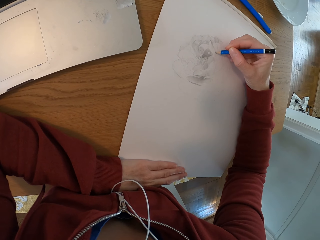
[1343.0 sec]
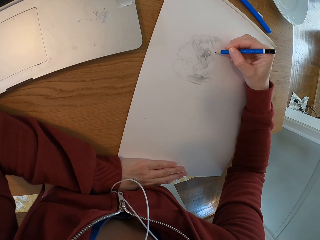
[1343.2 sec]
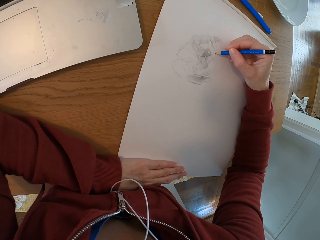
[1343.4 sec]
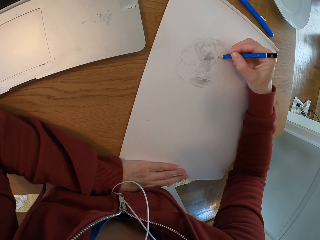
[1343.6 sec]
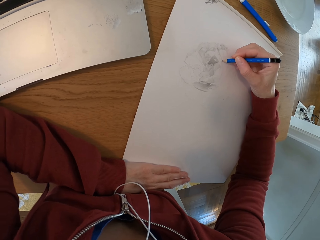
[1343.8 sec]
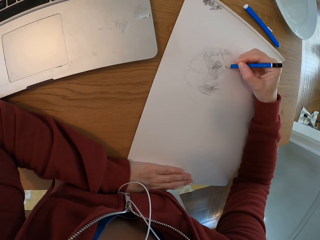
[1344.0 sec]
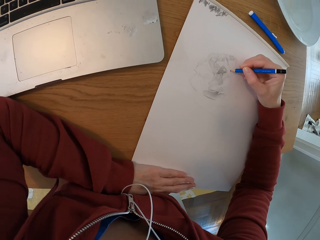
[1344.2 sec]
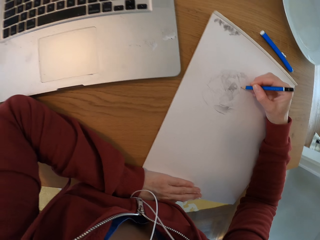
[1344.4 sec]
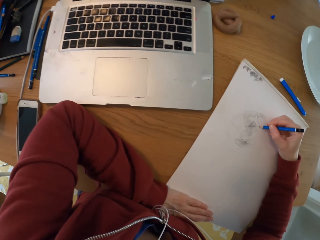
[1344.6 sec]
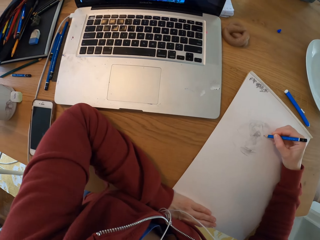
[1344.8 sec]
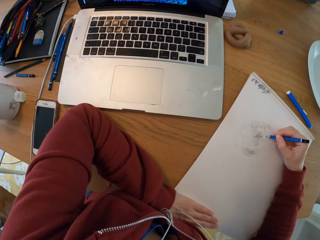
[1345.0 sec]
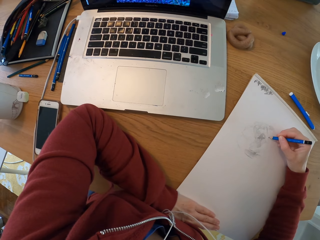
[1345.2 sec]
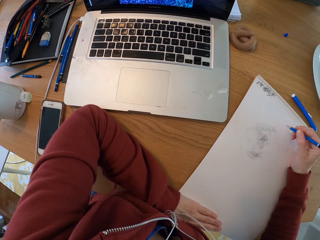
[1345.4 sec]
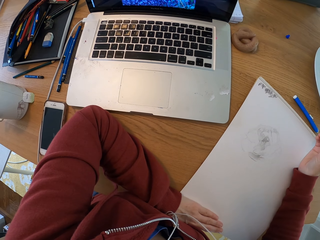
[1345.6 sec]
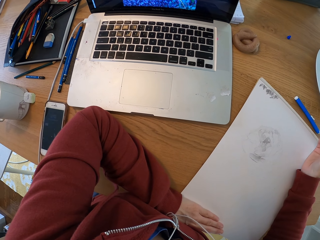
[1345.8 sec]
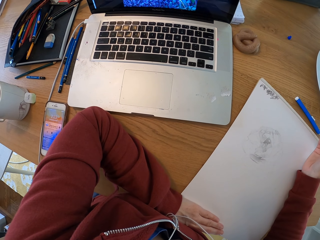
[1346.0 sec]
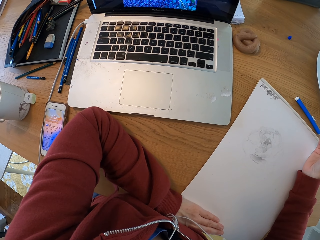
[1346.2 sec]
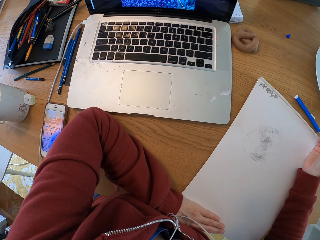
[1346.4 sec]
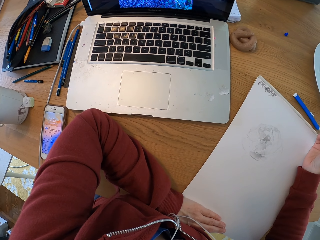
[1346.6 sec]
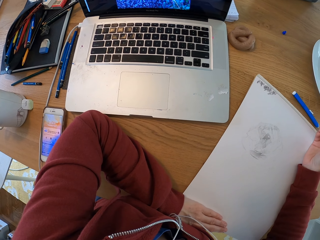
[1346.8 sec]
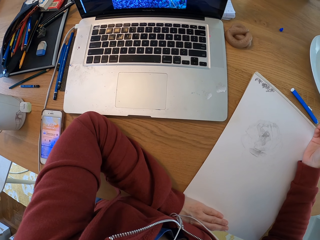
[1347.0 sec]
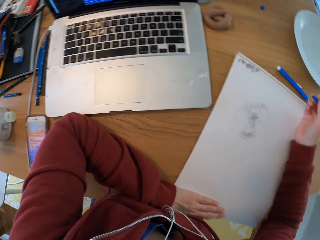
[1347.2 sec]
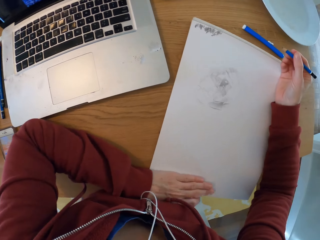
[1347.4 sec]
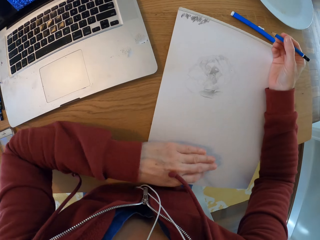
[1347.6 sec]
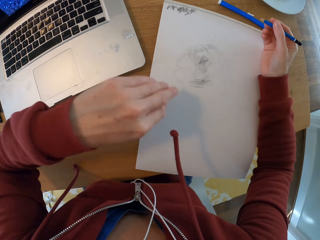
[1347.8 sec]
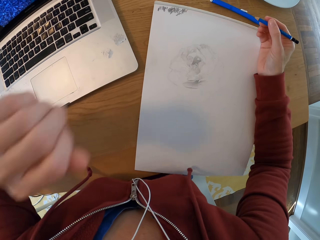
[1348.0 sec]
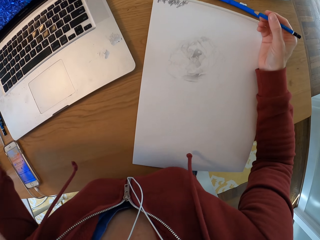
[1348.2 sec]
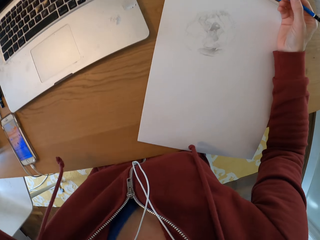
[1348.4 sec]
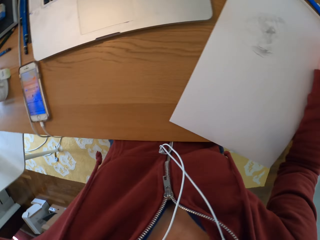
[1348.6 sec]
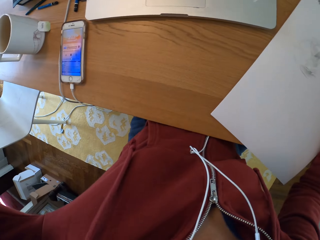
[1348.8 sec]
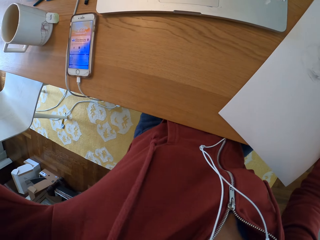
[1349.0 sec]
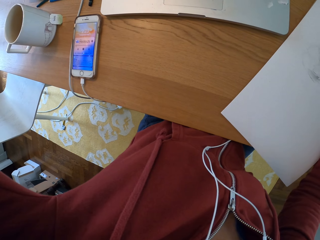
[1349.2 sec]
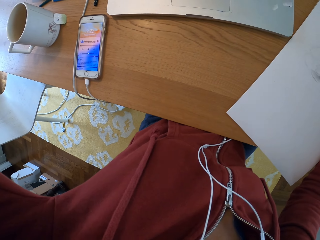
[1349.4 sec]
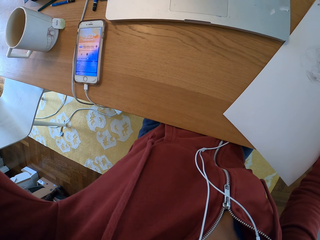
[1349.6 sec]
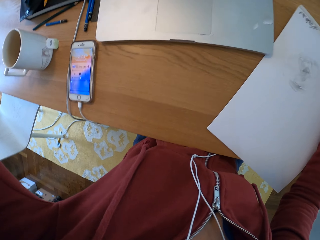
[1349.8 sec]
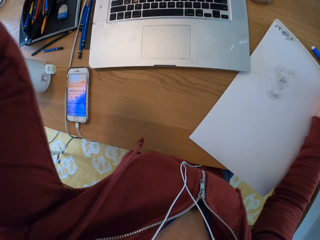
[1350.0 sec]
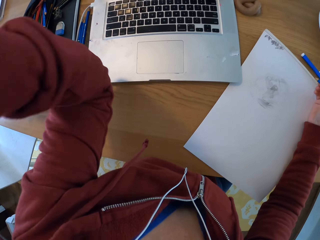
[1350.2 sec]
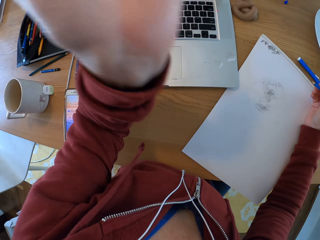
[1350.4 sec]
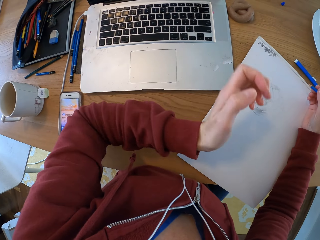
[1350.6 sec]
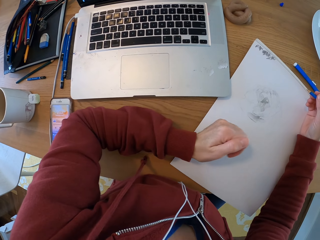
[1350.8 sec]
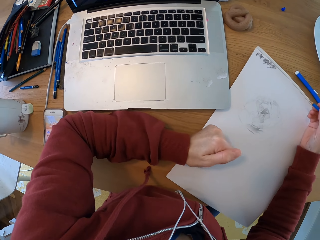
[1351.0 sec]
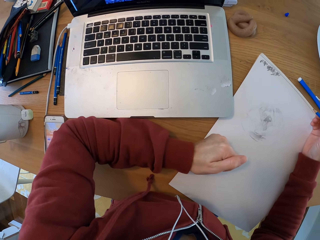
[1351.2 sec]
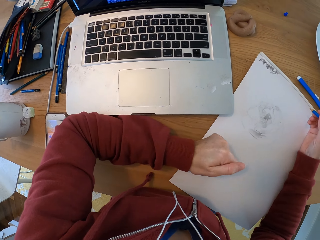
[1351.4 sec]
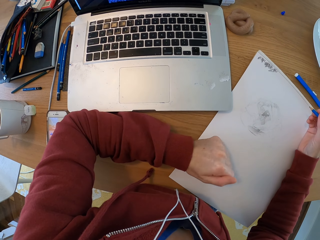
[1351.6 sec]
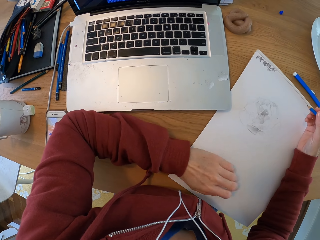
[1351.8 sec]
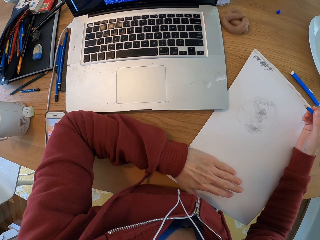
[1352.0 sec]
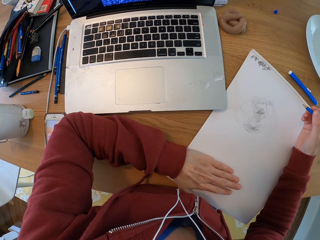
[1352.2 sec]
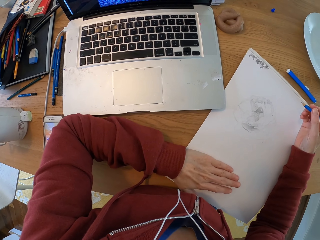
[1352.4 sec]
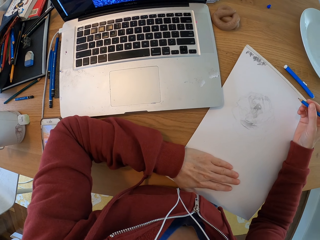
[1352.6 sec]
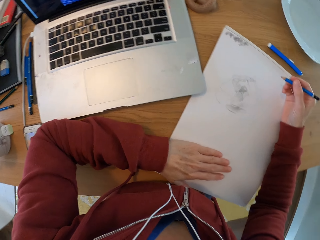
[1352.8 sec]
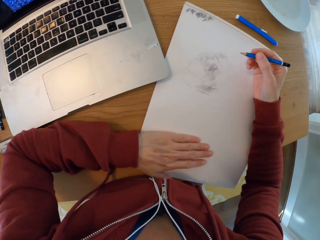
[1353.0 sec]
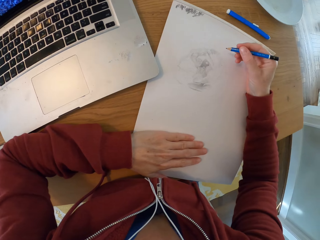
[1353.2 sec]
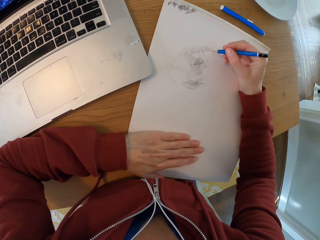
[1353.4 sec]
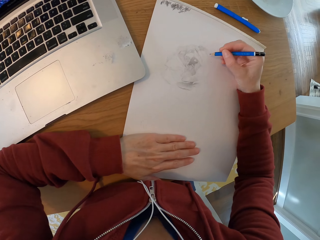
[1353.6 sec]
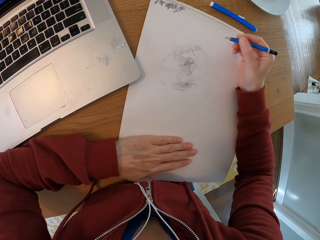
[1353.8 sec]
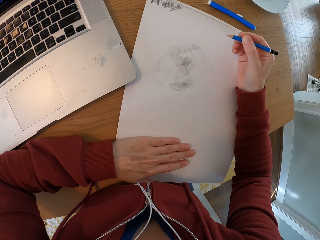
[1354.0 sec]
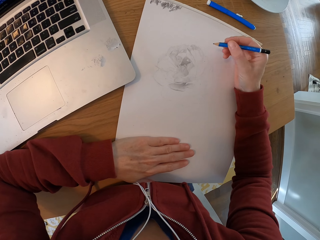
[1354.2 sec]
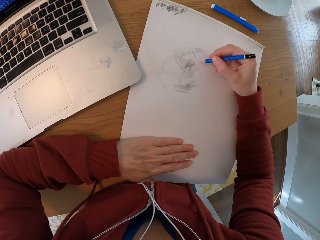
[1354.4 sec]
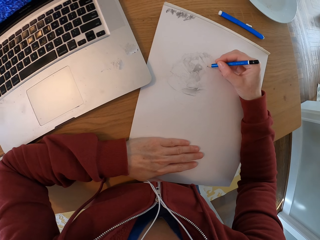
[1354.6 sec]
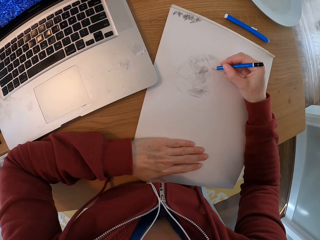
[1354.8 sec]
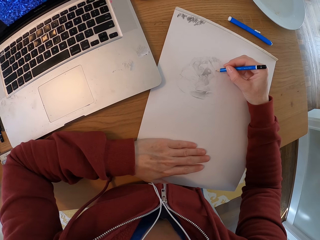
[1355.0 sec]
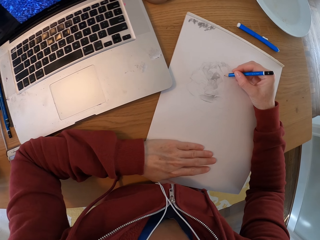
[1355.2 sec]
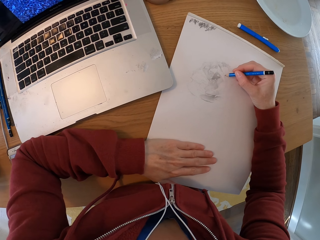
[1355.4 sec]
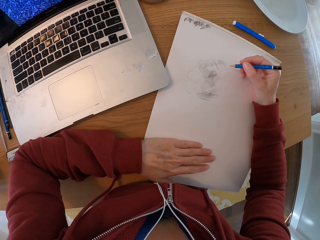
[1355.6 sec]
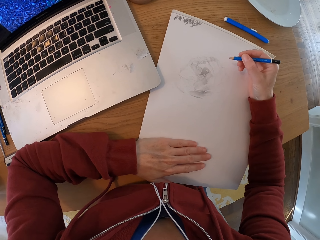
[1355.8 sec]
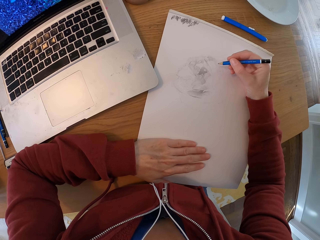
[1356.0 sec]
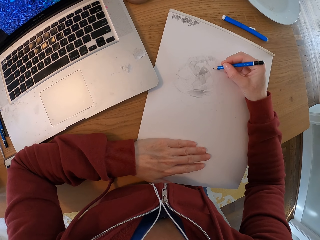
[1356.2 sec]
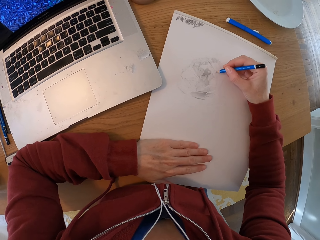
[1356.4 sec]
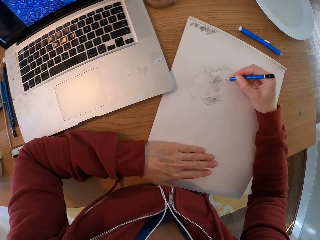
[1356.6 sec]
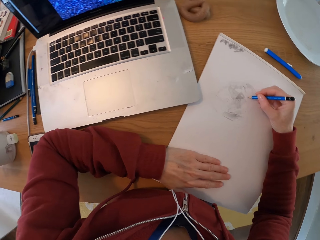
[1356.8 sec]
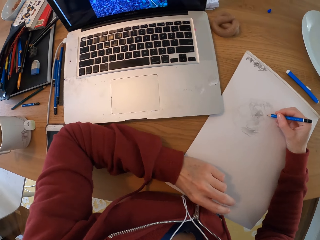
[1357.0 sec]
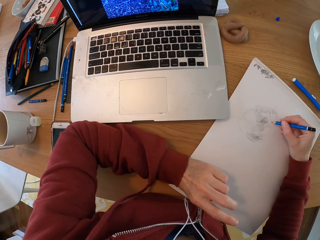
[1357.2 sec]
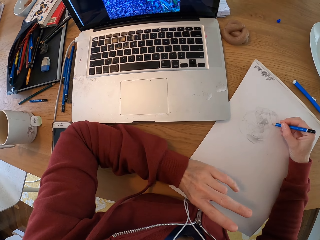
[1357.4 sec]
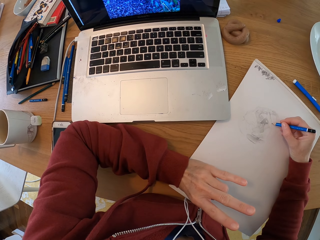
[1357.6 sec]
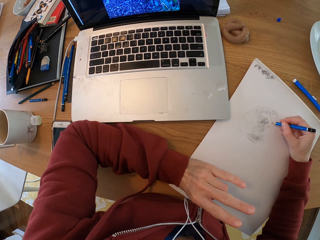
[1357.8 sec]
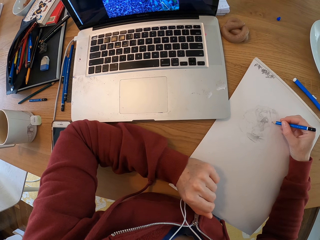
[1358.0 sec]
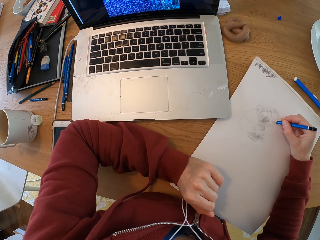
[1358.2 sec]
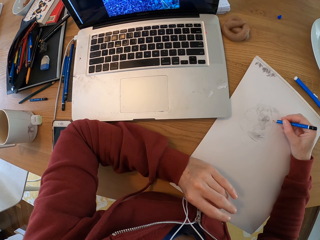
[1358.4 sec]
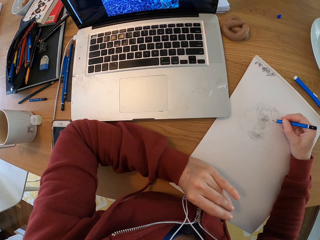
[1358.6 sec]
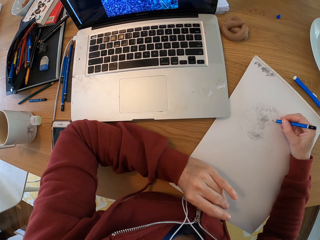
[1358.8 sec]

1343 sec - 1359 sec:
The camera wearer draws with a pencil on the drawing board. He turns around the room. He checks the laptop. He stretches his right hand. He touches the drawing board. He draws with a pencil on the drawing board. He stretches his fingers.

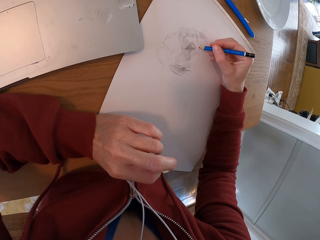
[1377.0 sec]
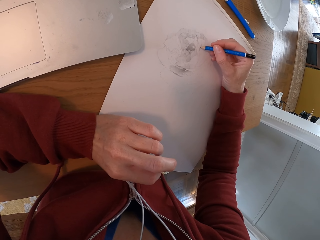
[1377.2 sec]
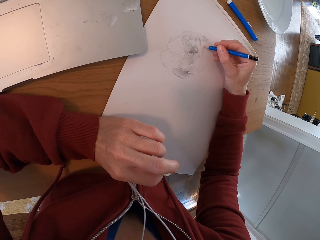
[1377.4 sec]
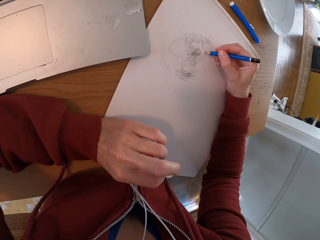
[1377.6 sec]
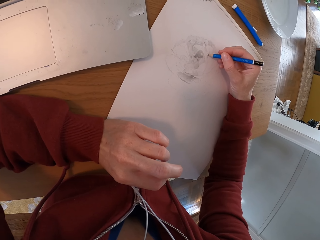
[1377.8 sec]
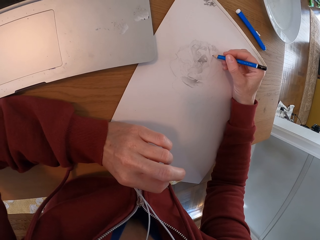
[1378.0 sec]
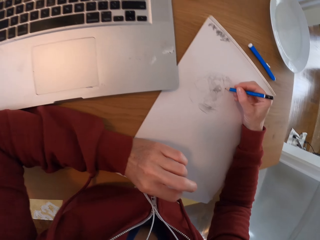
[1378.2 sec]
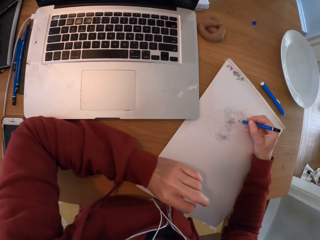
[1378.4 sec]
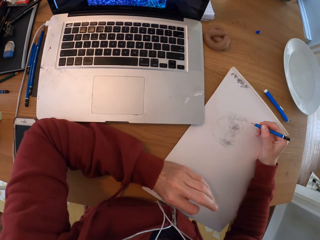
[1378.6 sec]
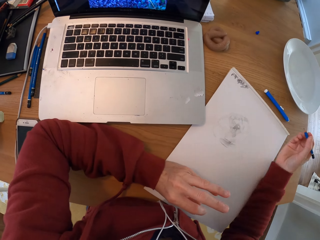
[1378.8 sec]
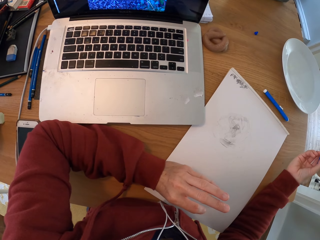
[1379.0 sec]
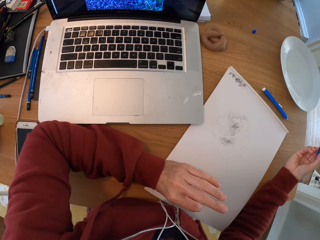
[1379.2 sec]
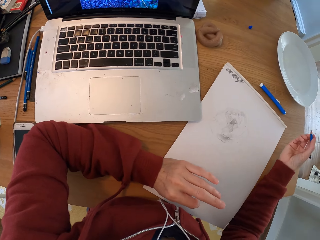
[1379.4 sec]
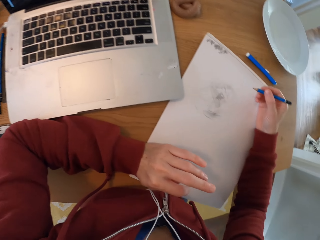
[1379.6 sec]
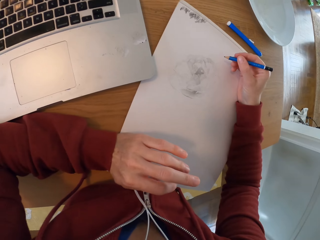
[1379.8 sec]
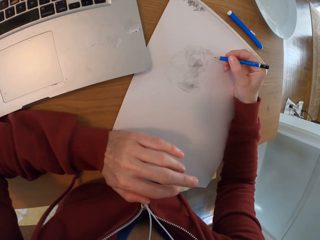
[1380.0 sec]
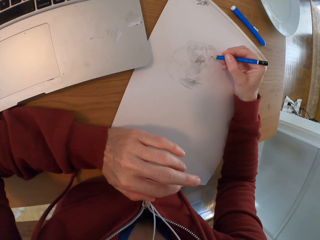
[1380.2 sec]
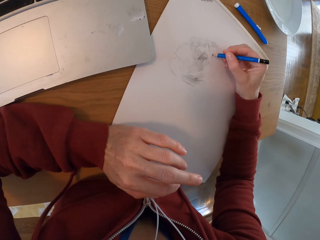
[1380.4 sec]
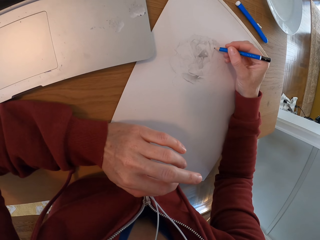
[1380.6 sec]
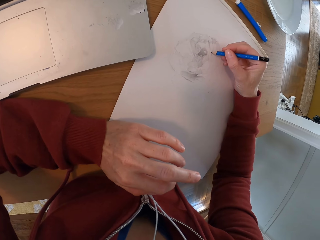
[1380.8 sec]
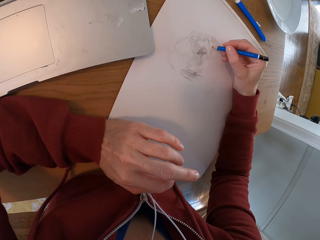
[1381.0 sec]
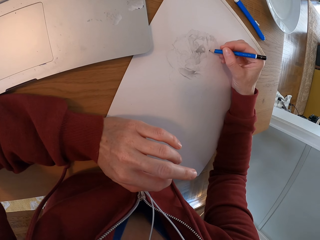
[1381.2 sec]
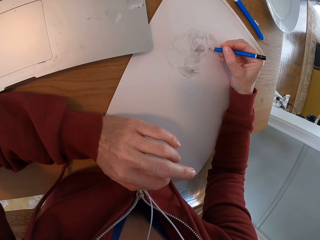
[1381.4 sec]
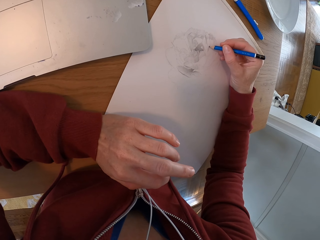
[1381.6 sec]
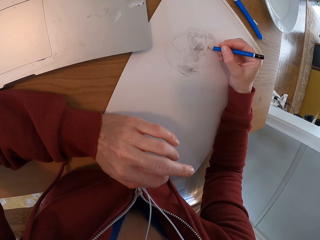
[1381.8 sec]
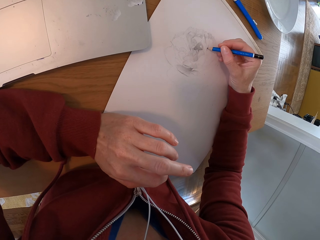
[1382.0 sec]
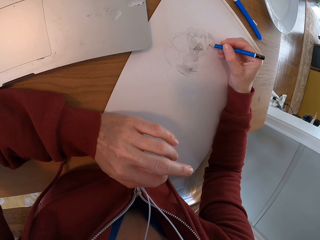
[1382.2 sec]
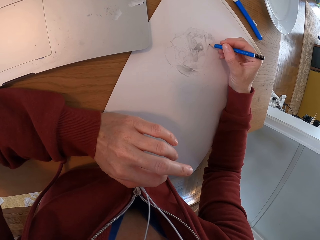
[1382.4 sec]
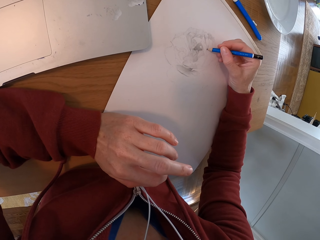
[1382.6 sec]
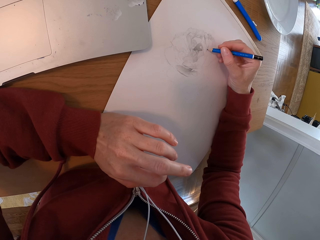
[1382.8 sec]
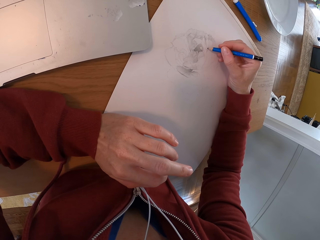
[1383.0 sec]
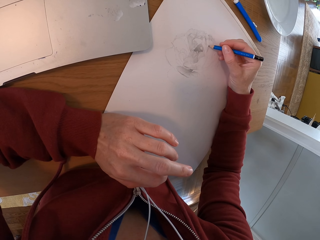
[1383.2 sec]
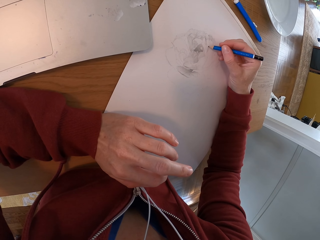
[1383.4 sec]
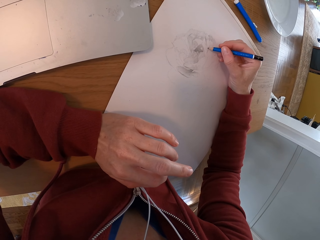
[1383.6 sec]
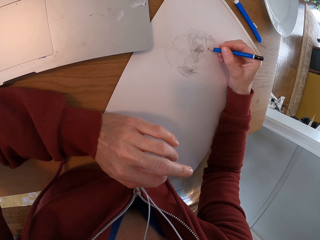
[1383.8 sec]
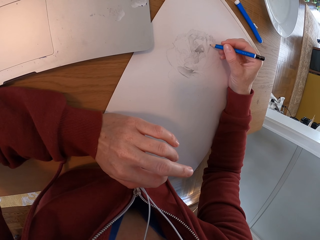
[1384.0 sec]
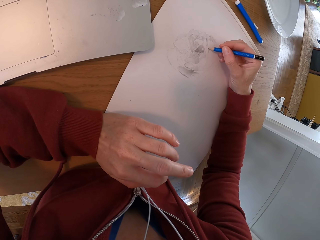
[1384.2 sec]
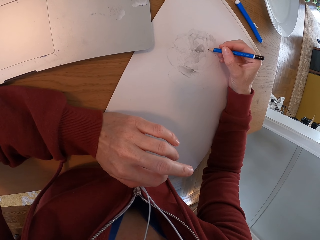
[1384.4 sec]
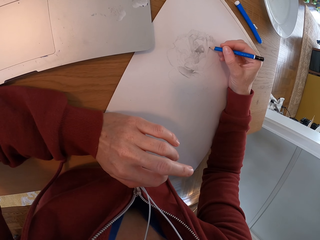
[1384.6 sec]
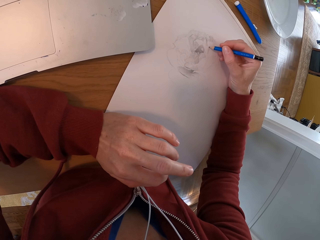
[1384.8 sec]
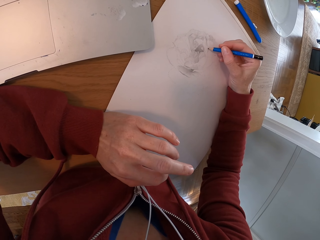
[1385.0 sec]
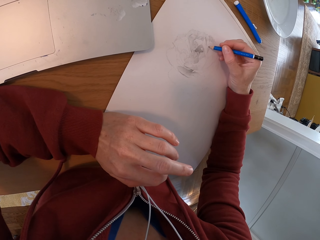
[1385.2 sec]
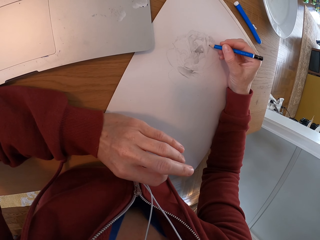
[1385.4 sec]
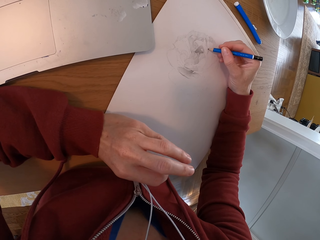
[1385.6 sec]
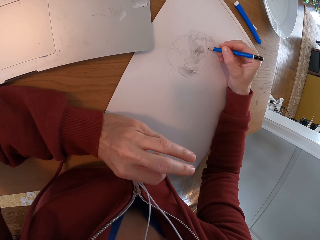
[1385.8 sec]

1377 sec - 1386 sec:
The camera wearer checks the laptop. They draw with a pencil on the drawing board.
